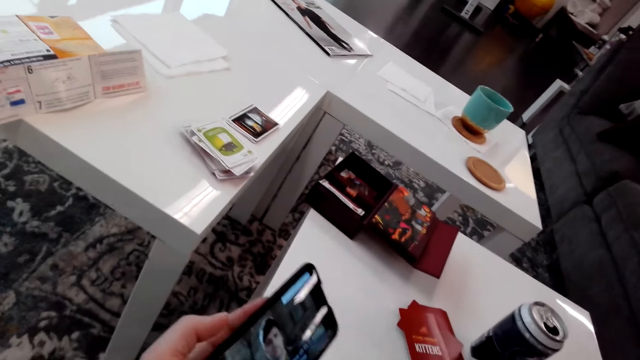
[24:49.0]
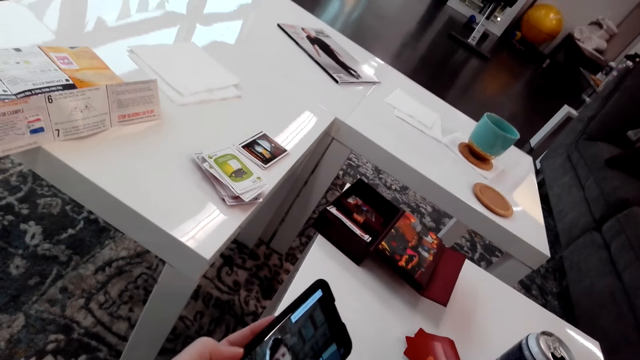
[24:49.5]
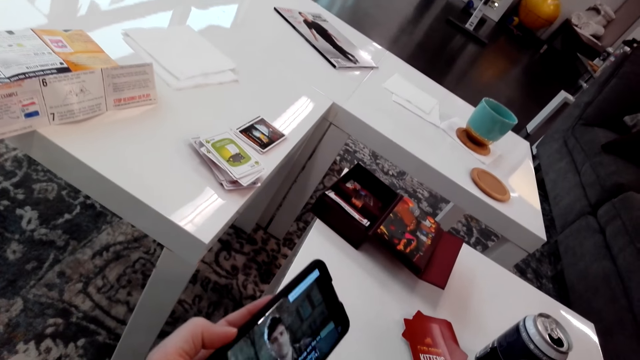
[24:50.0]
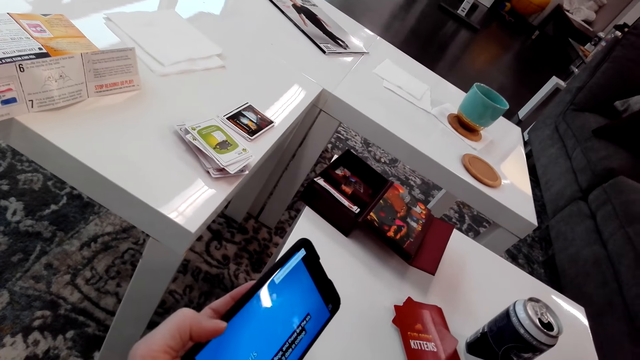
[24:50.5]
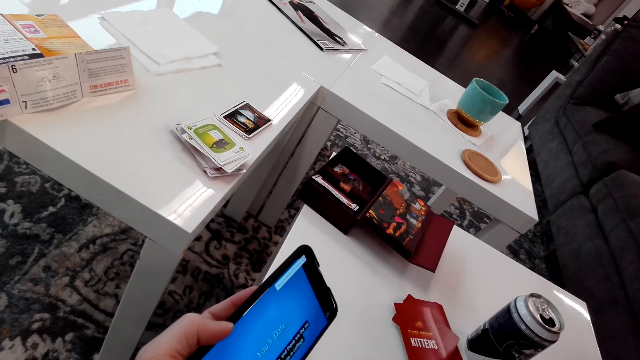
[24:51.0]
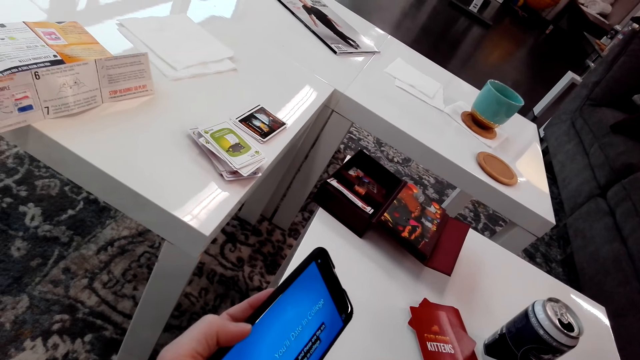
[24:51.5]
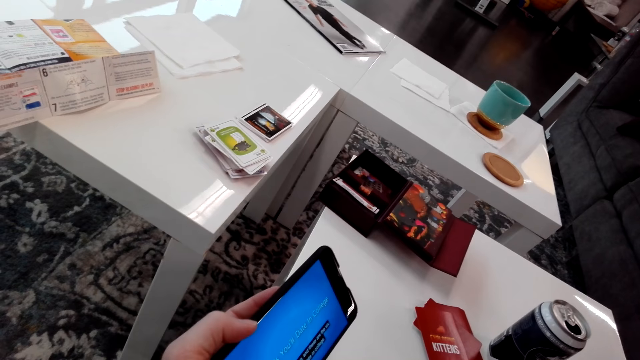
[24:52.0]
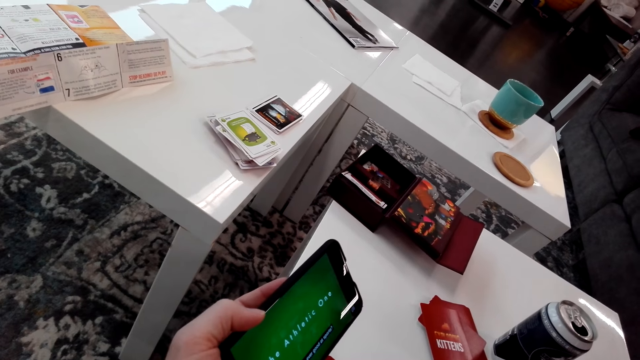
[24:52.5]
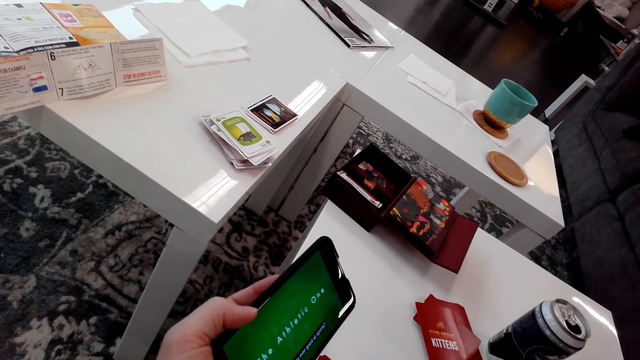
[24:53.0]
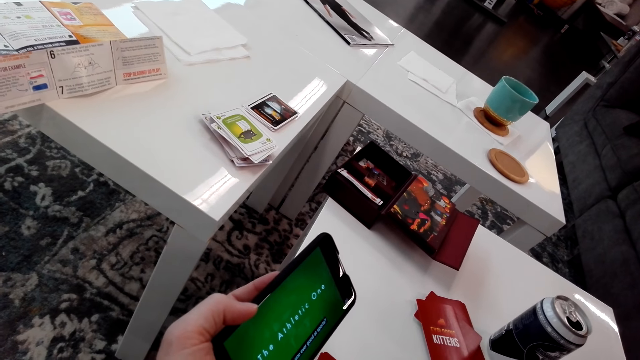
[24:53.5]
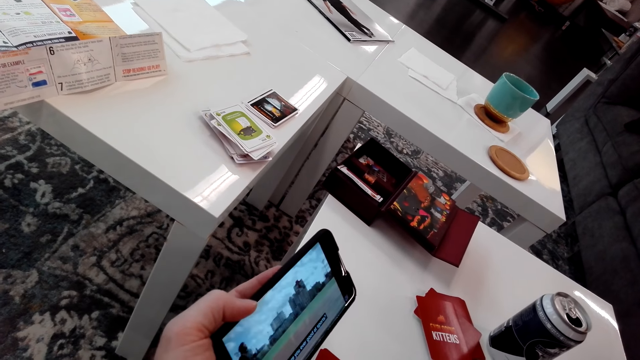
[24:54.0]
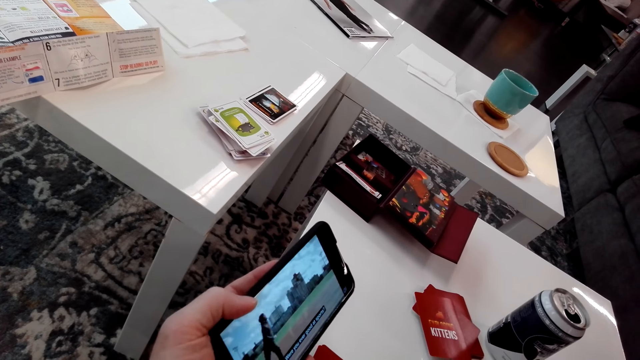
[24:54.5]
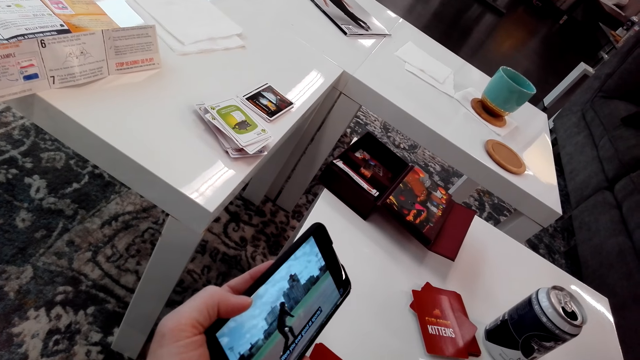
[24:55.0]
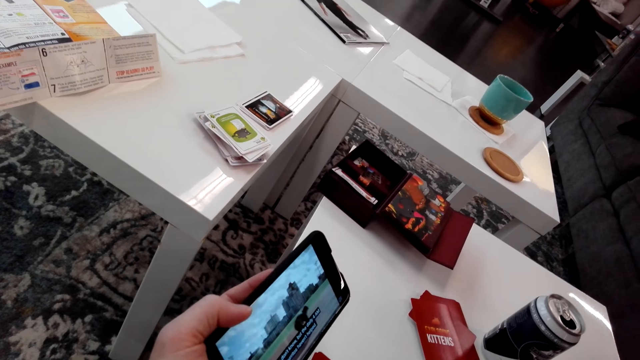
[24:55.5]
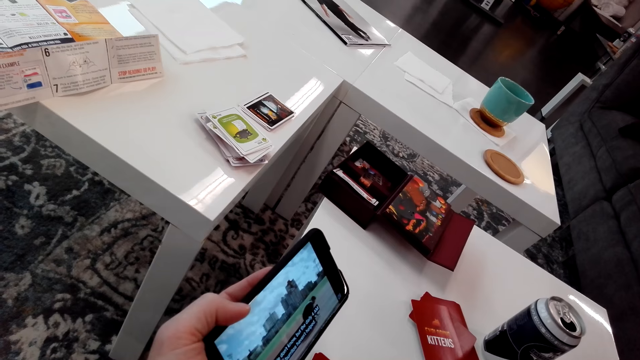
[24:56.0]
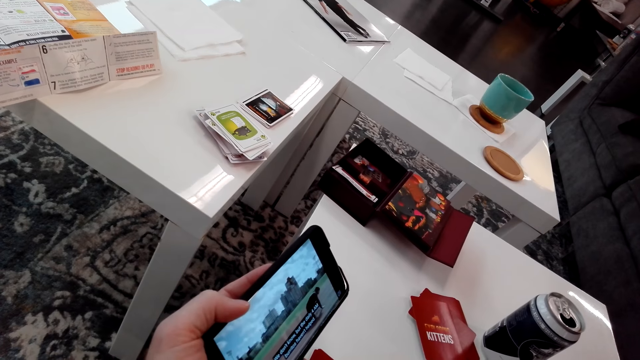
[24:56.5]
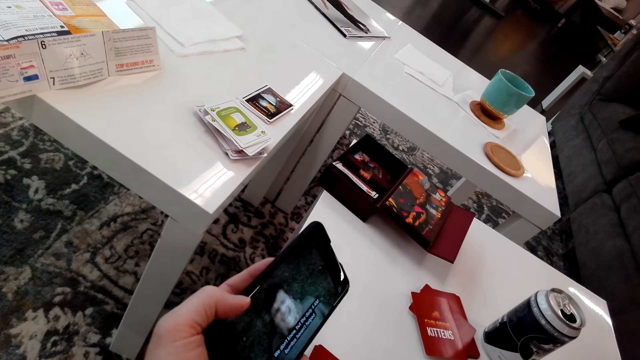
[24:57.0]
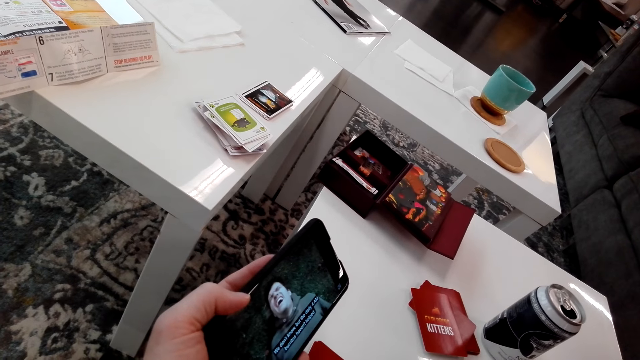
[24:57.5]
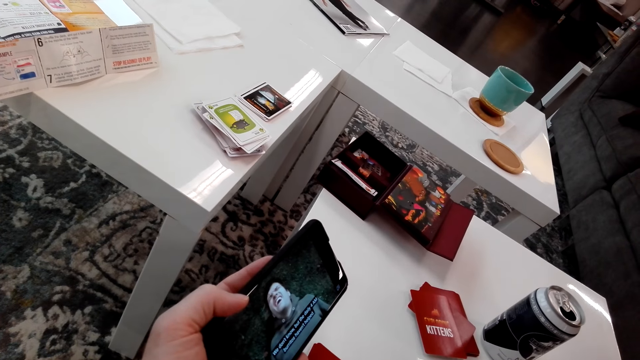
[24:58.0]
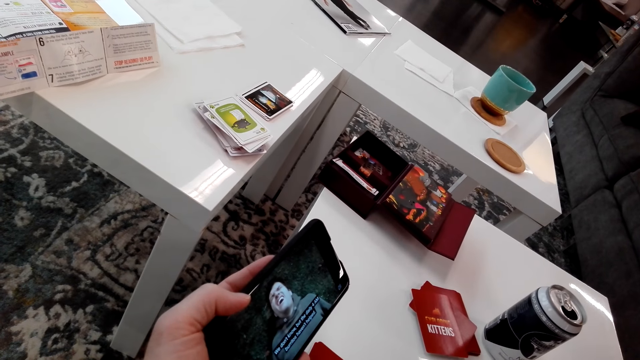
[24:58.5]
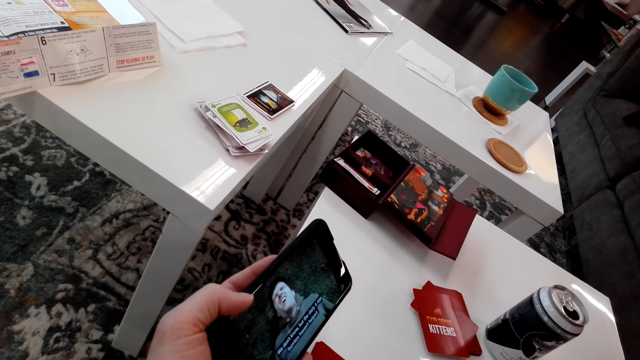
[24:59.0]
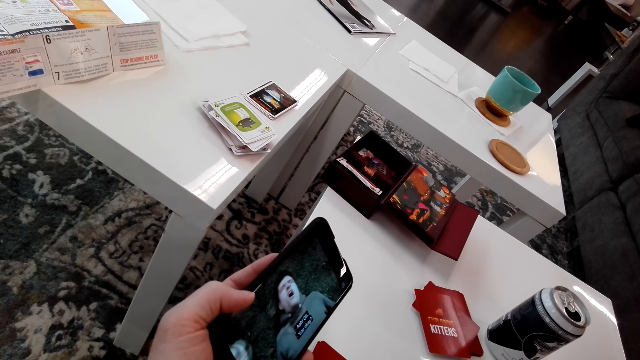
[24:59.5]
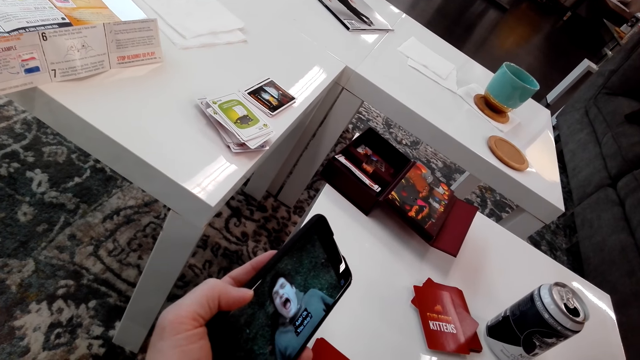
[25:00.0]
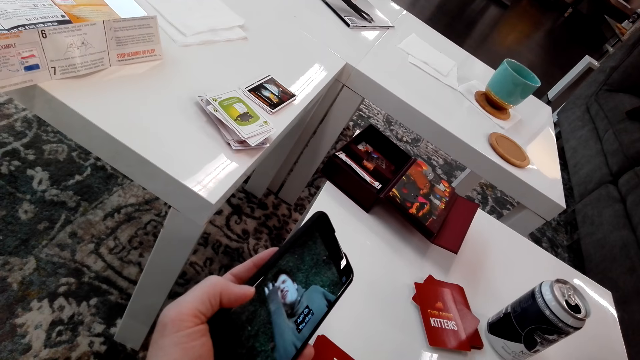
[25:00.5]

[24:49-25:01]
The camera wearer looks at the phone.

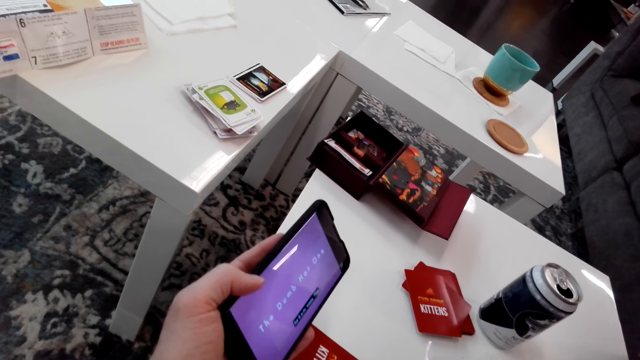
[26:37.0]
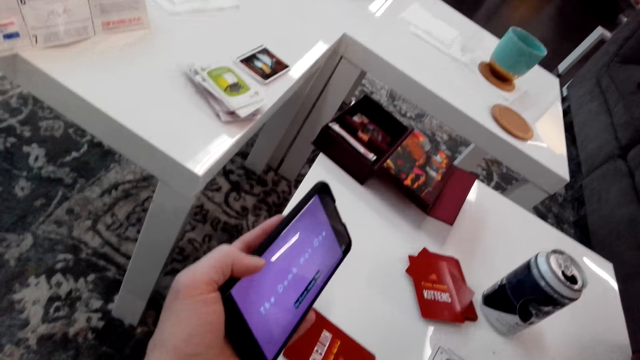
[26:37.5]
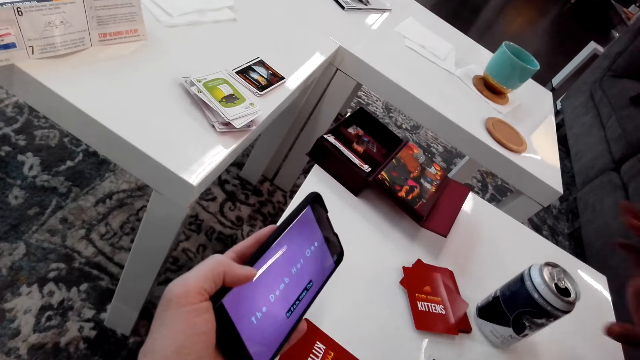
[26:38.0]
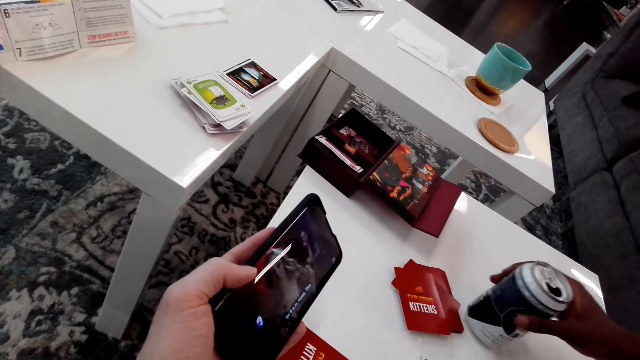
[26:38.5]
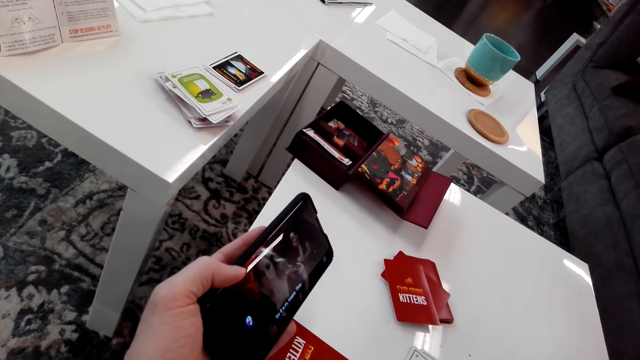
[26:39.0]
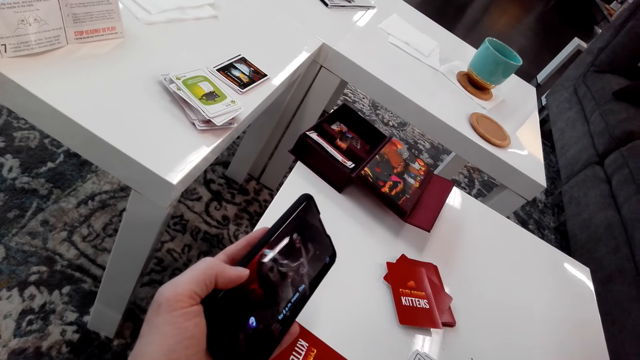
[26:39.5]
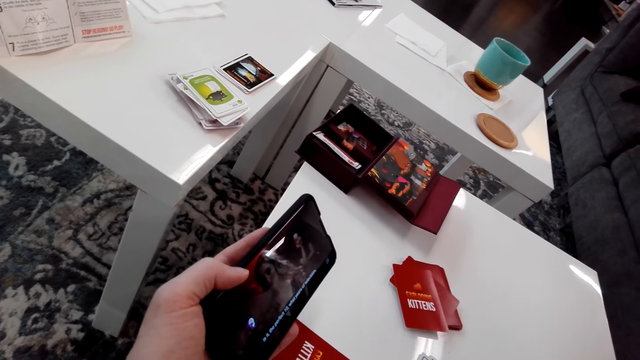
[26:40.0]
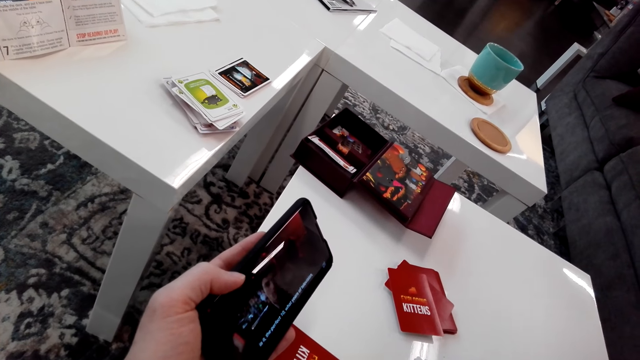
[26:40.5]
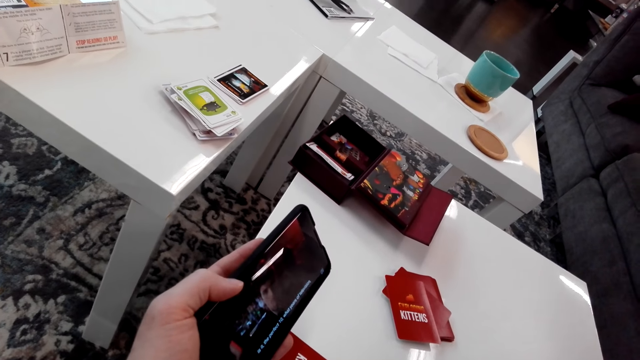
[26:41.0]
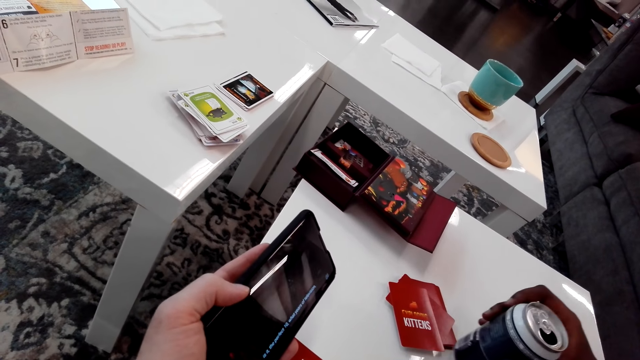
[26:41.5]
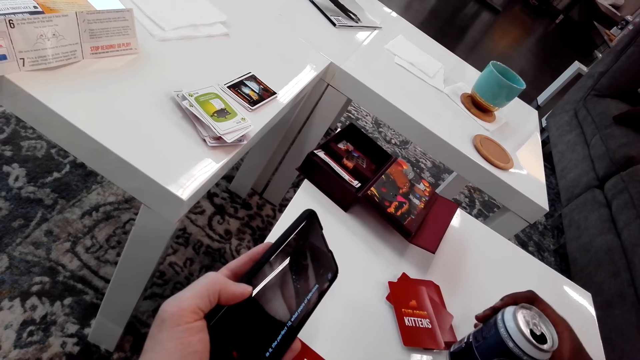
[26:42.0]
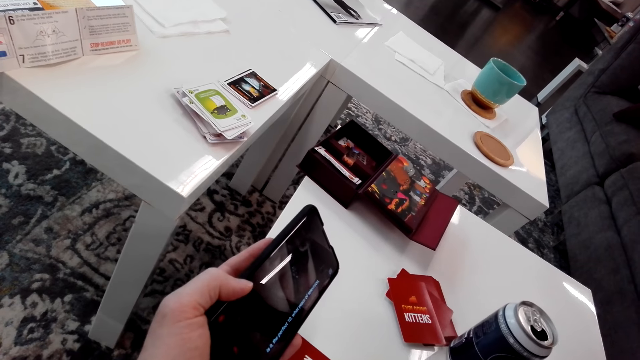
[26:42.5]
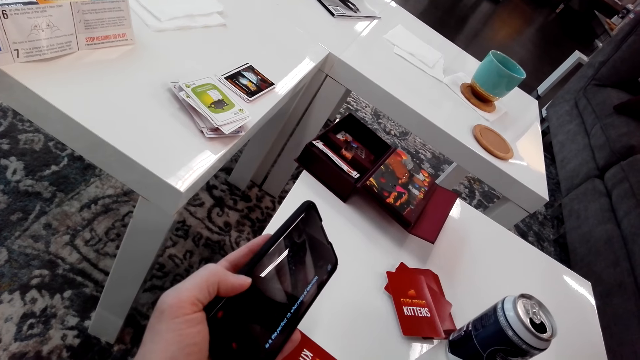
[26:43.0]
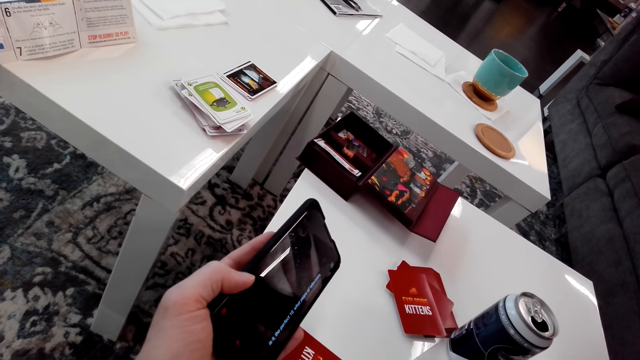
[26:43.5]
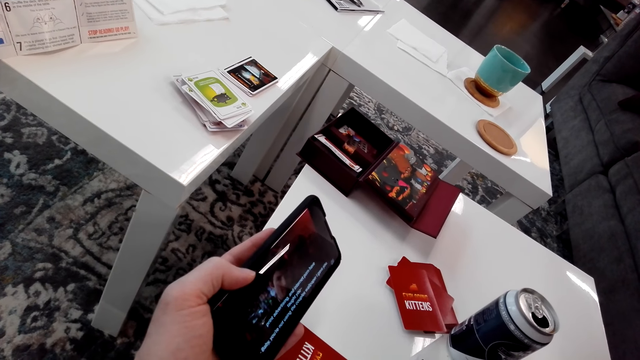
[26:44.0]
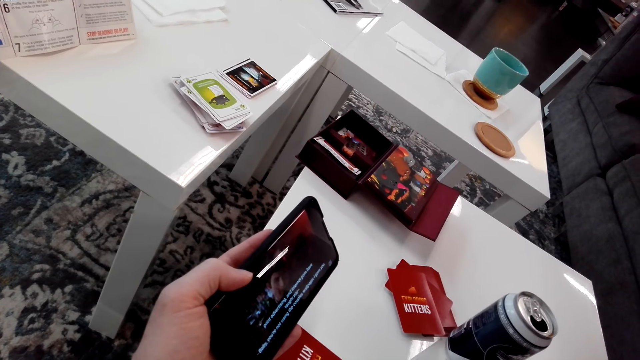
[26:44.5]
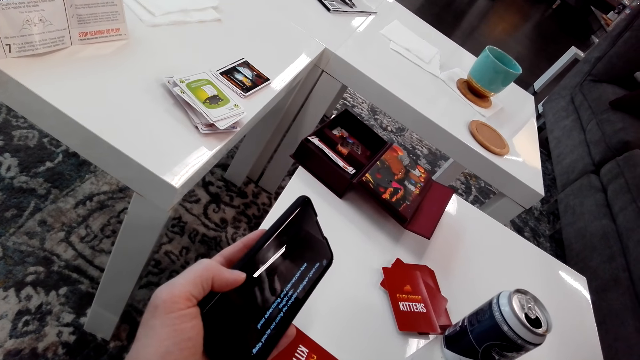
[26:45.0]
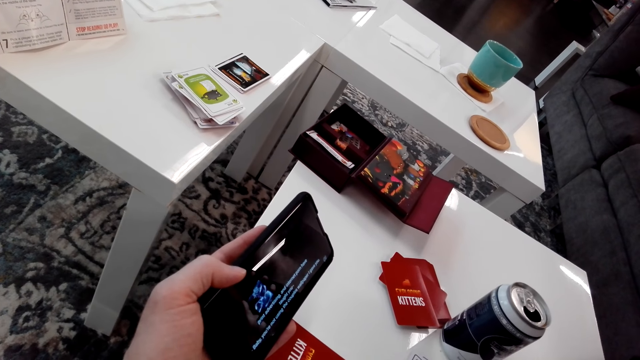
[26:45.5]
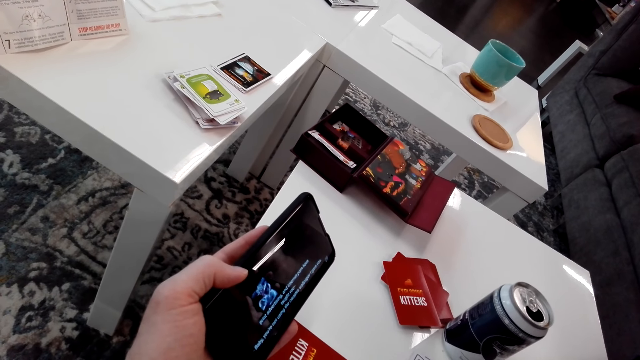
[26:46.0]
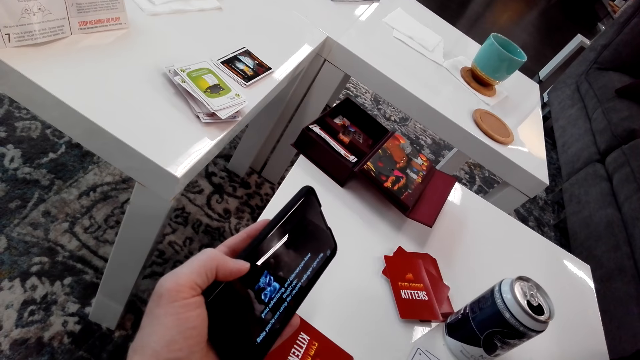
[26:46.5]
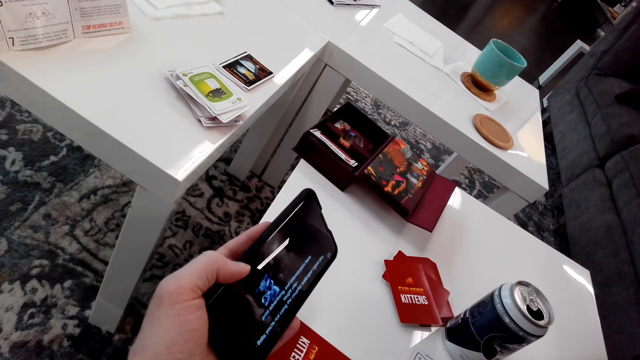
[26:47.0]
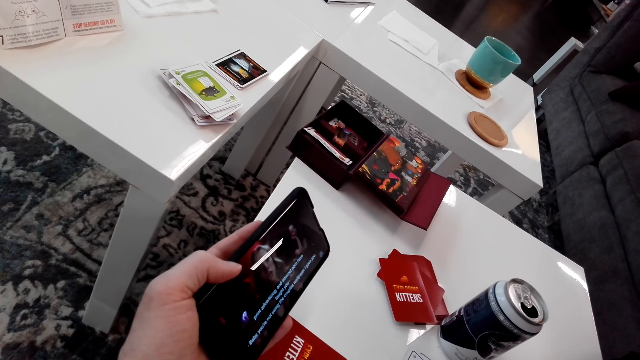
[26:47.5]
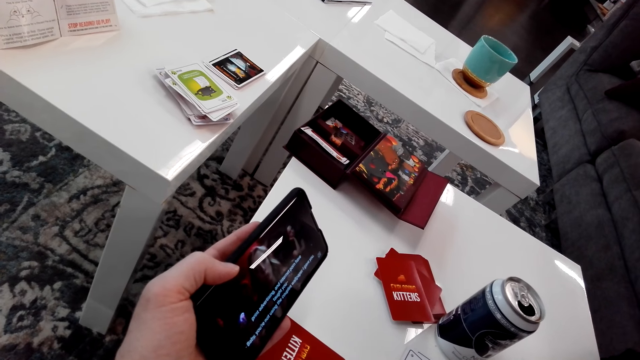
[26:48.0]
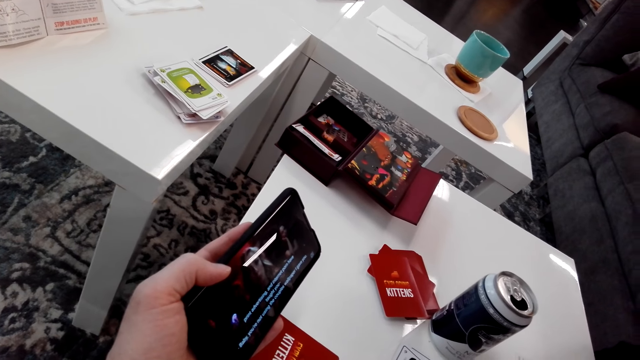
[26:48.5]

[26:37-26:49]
A man picks a can. The camera wearer looks at the phone. The man puts down the can. The camera wearer looks at the phone.
